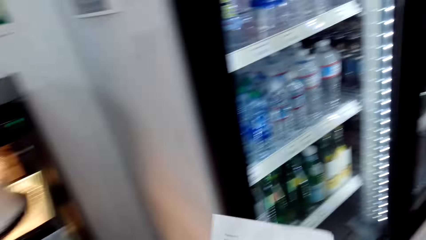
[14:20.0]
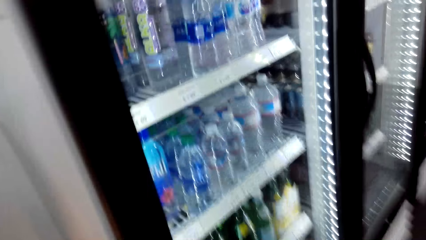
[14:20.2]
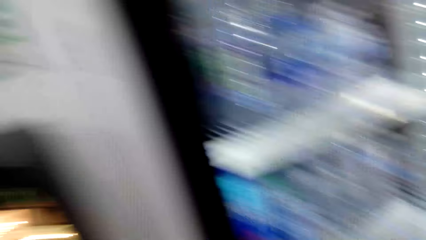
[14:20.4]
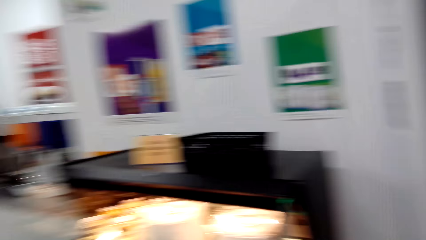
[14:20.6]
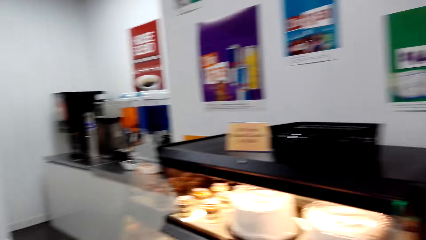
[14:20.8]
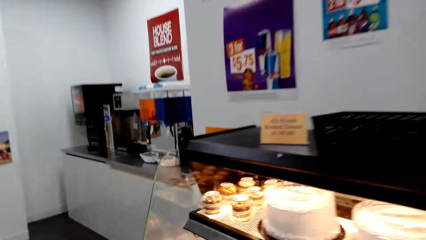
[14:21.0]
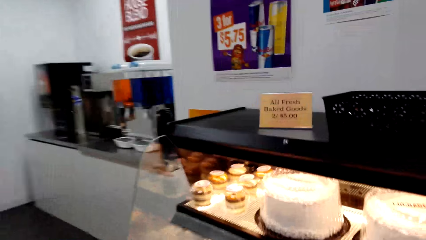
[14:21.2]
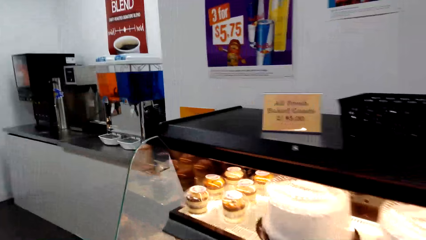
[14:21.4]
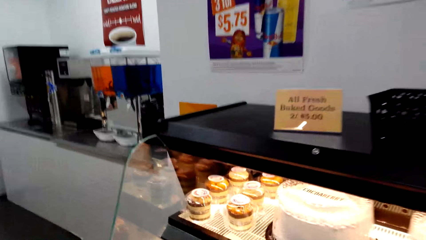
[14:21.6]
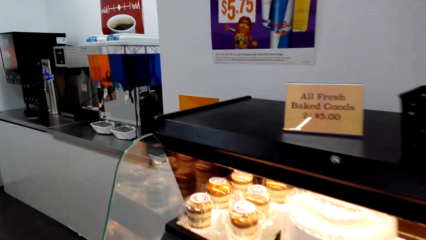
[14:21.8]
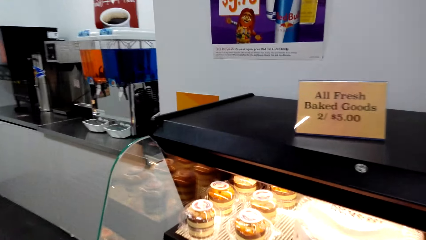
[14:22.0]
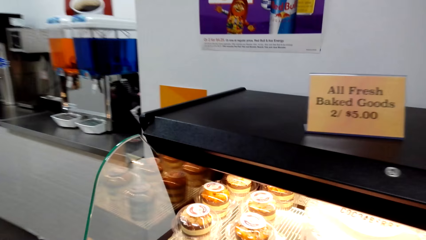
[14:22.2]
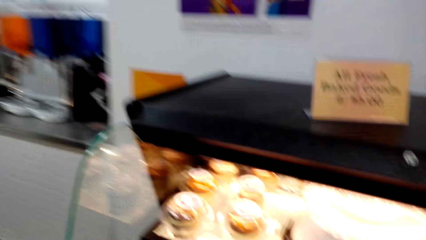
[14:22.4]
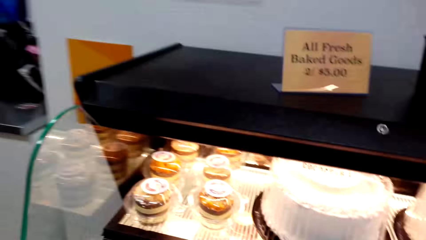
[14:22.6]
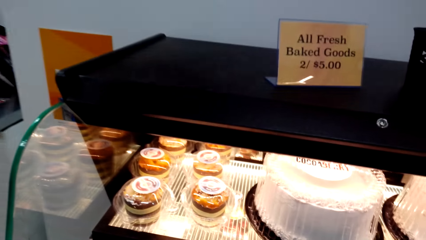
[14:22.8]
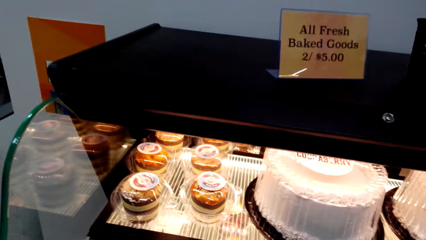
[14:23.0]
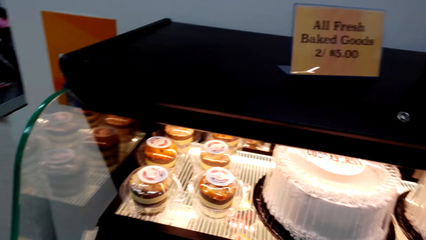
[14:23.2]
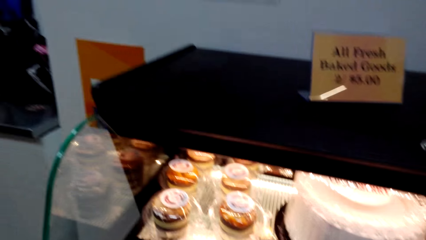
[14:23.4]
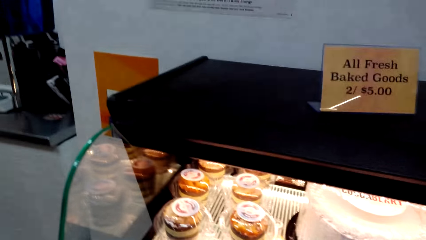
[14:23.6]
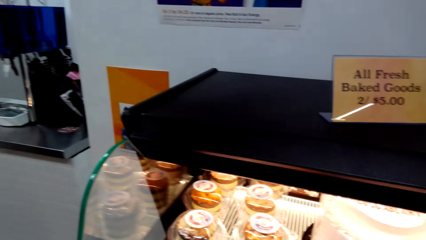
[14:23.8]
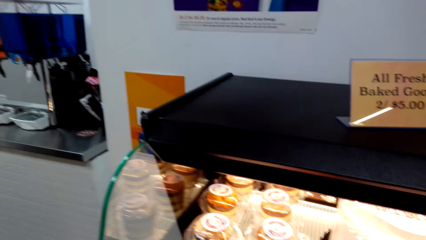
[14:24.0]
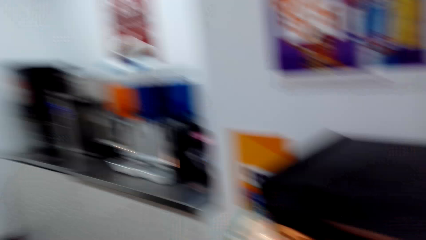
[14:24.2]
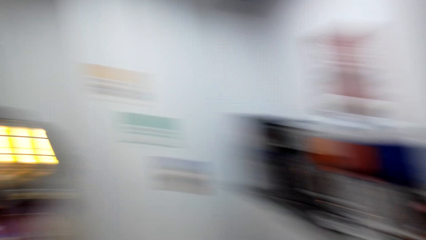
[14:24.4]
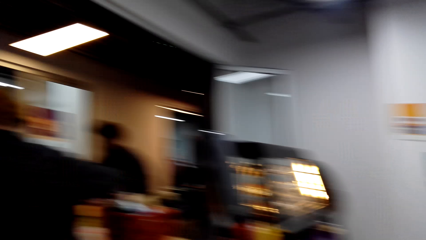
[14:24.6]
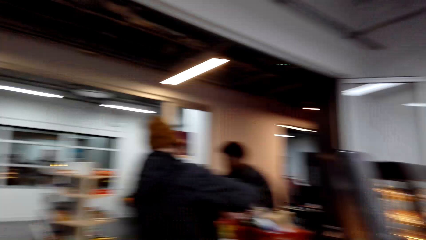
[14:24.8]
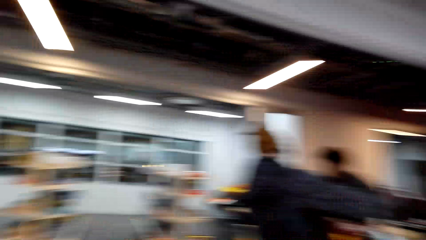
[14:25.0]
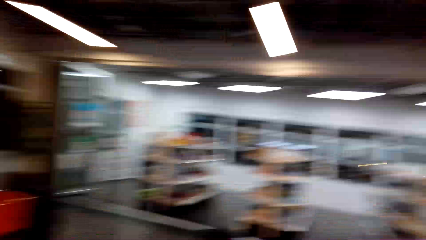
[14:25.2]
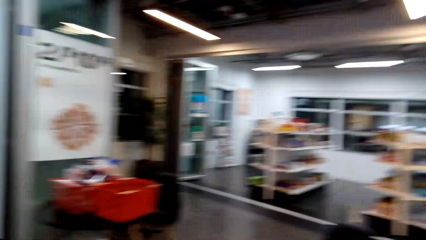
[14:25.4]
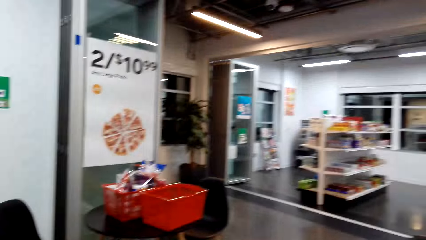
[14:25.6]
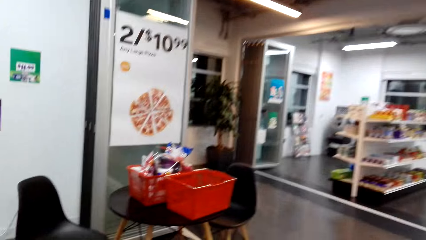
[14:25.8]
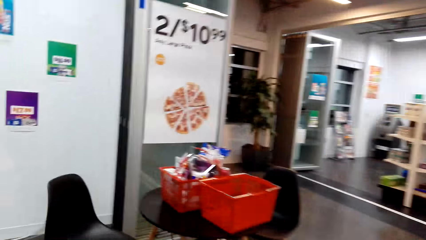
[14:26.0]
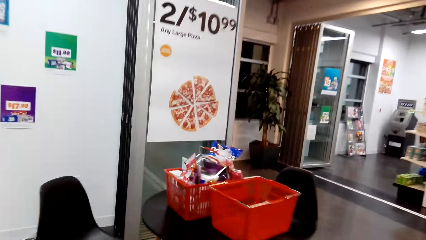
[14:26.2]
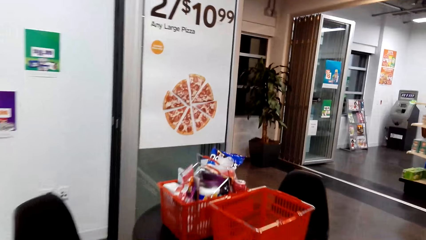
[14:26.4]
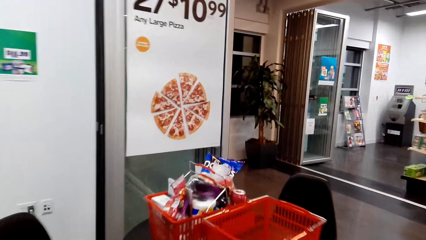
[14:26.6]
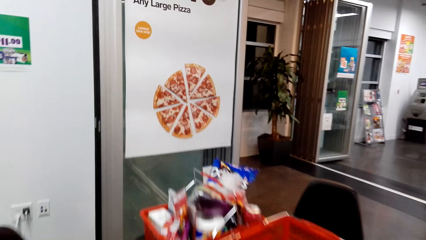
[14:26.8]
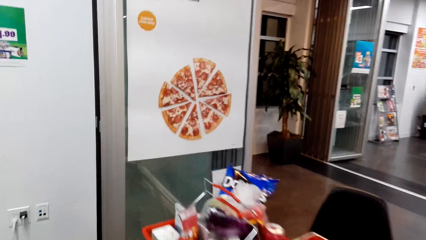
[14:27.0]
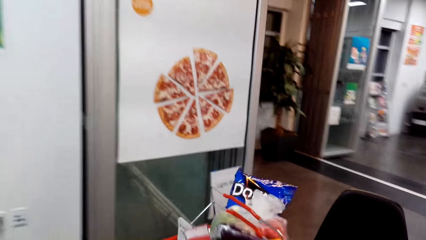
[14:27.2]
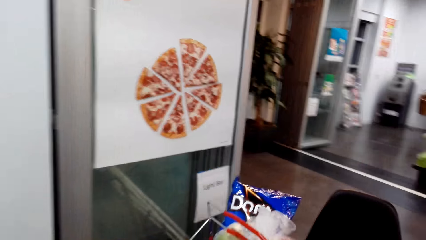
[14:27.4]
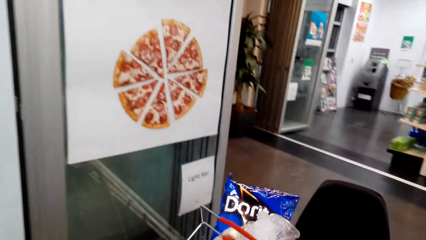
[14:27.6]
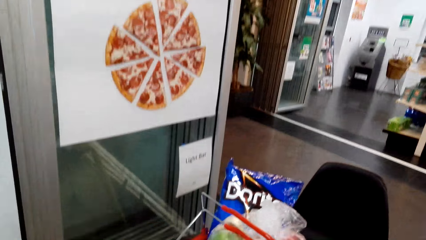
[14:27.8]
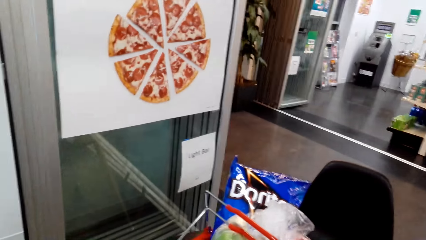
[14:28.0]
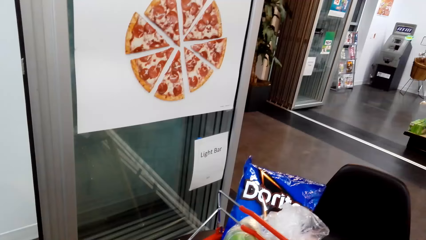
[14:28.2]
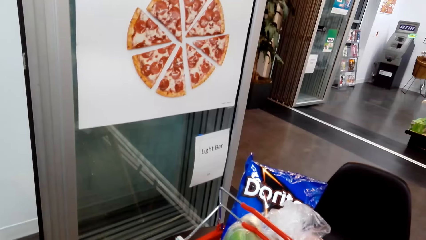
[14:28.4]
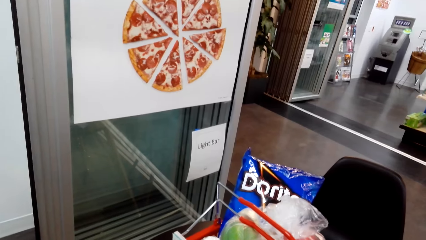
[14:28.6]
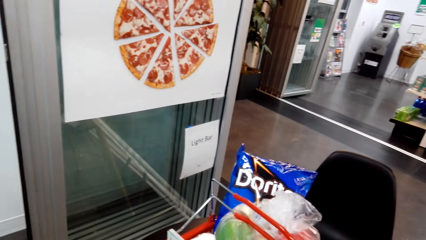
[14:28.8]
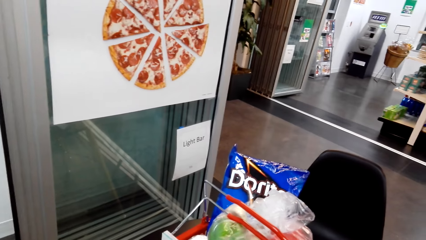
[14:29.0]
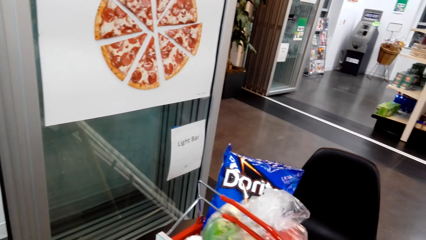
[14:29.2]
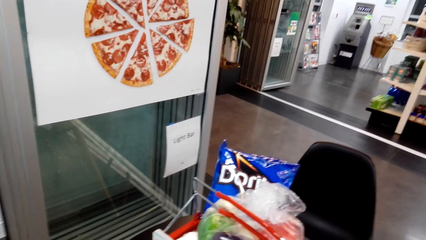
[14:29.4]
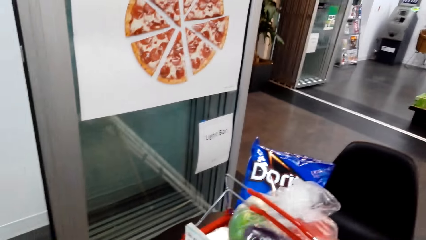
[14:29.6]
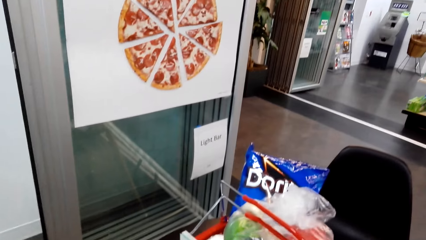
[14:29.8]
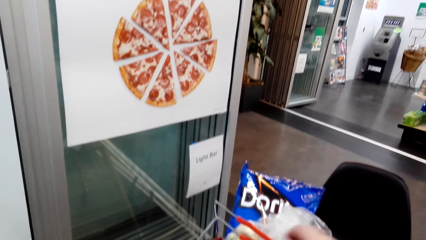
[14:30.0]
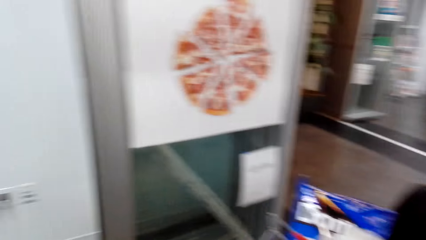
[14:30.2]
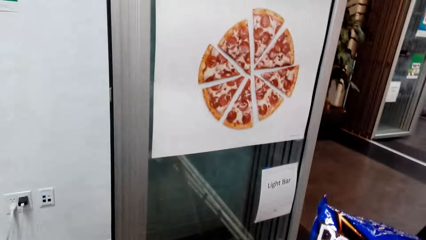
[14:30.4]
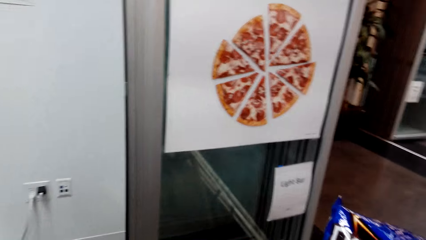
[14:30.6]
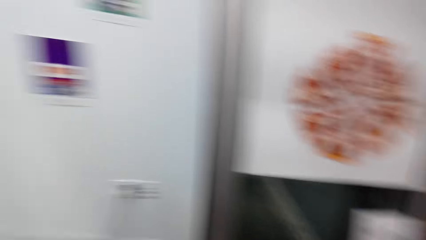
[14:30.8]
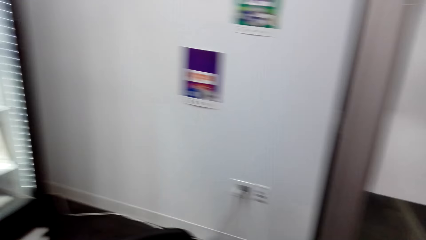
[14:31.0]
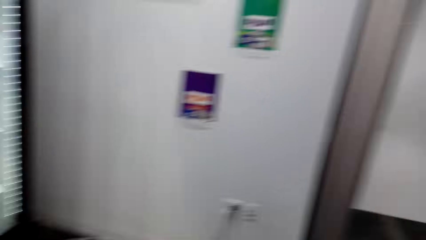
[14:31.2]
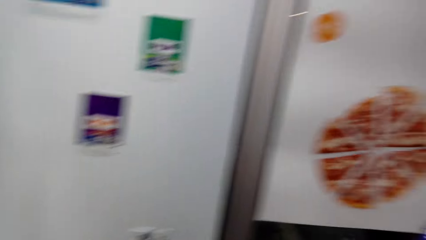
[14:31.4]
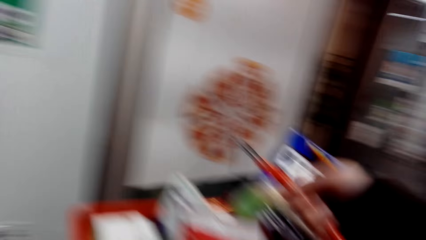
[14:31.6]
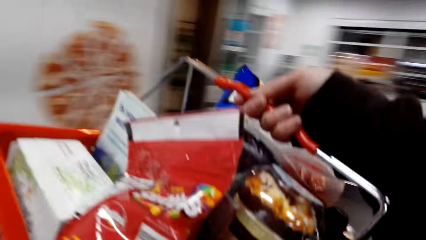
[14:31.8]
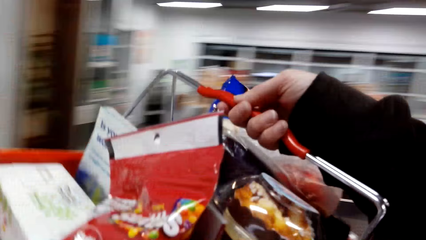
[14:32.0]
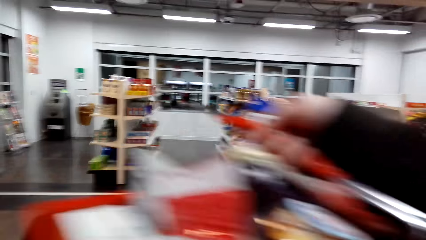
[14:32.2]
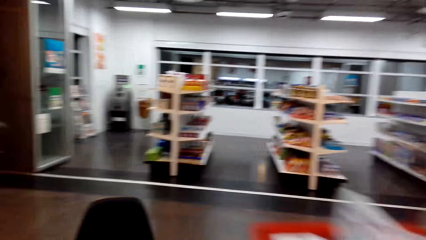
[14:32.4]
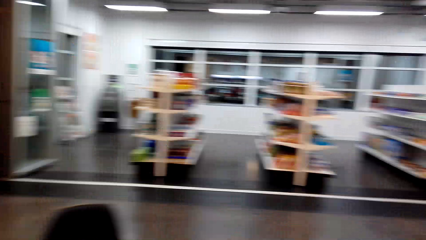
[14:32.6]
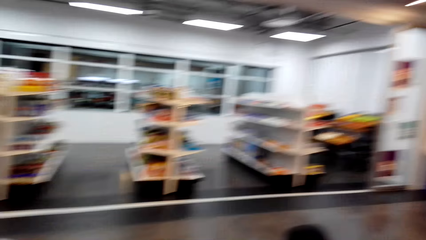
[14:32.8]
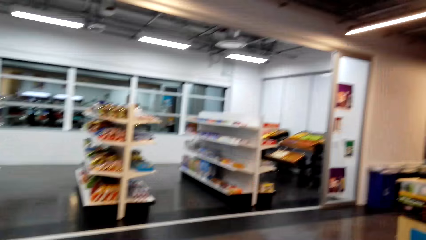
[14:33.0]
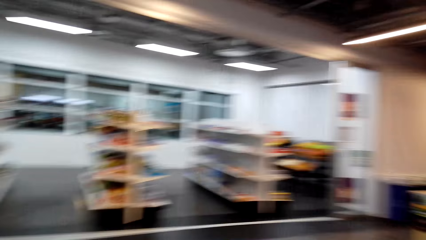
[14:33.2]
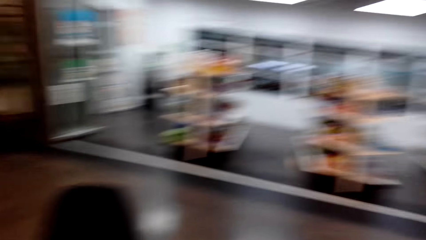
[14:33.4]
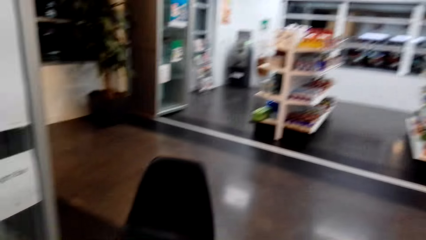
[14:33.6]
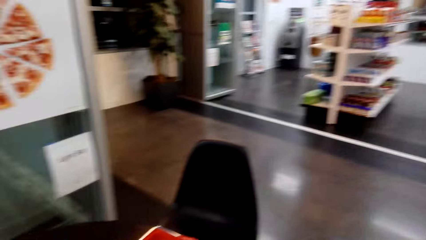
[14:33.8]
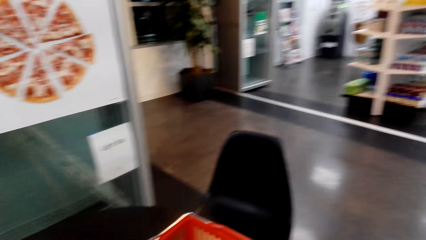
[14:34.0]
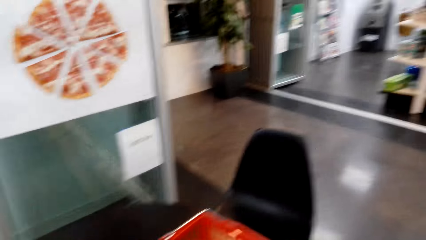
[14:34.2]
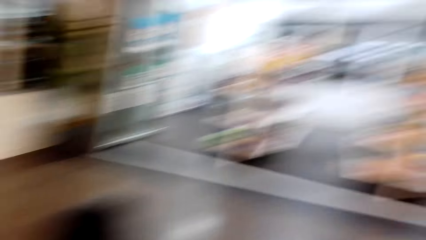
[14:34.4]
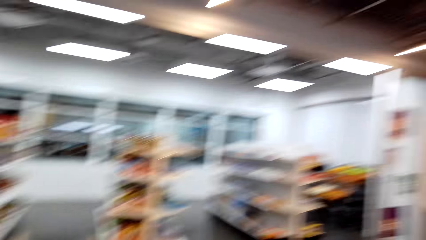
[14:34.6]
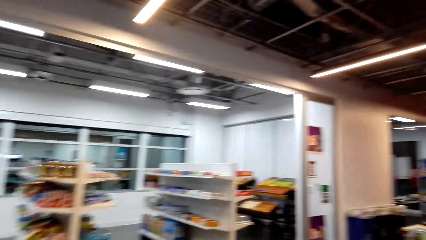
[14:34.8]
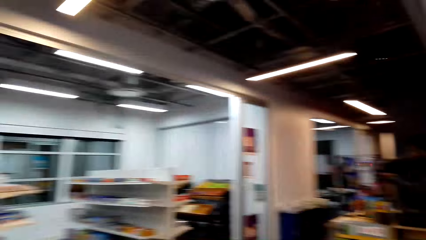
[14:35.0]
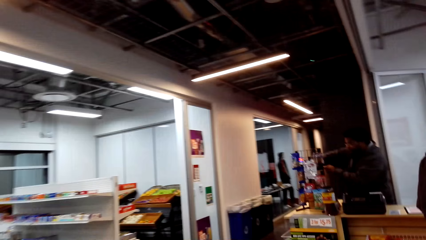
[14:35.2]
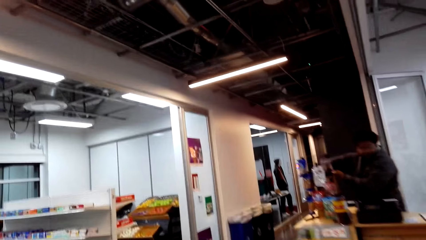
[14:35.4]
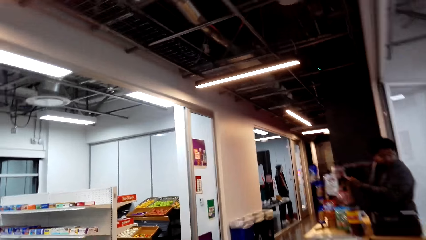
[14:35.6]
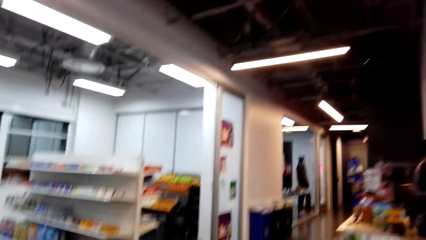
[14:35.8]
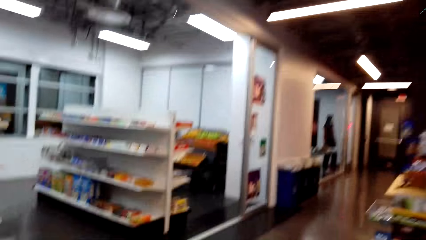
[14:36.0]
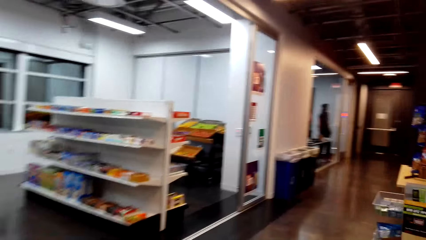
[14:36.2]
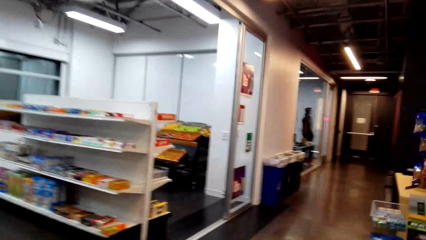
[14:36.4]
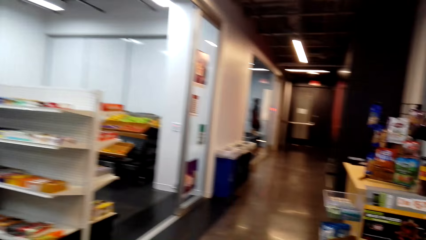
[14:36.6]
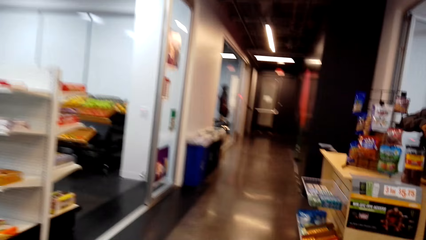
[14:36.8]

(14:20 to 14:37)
The camera wearer walks around the room. They do something. They lift the shopping basket. They look around.
